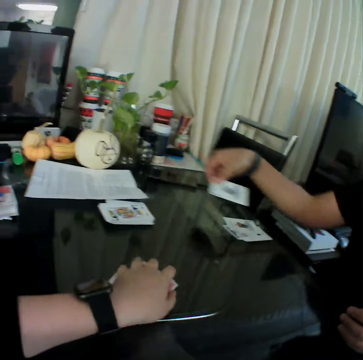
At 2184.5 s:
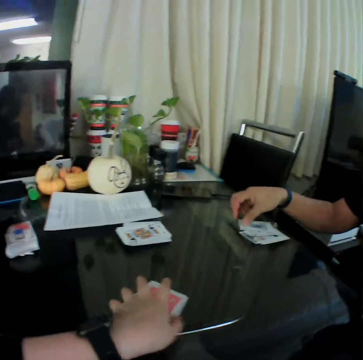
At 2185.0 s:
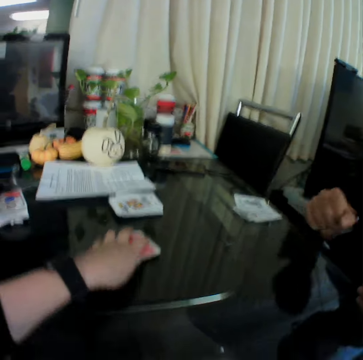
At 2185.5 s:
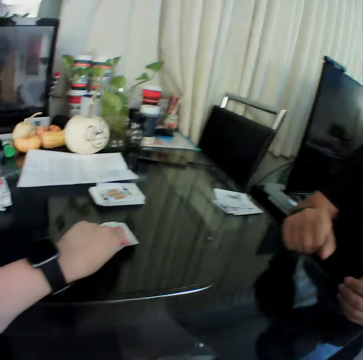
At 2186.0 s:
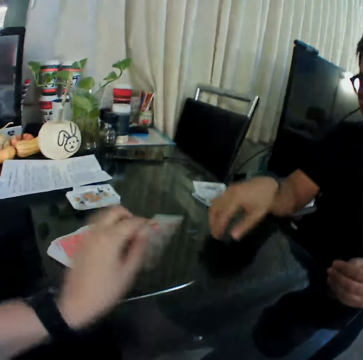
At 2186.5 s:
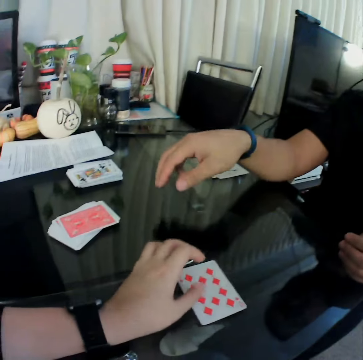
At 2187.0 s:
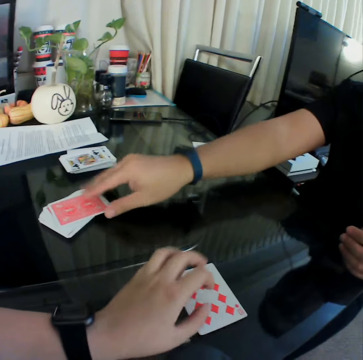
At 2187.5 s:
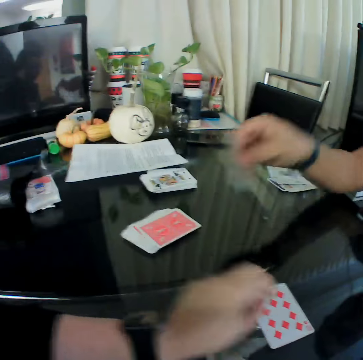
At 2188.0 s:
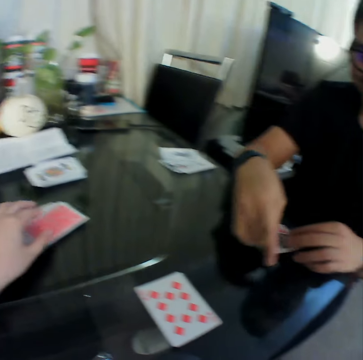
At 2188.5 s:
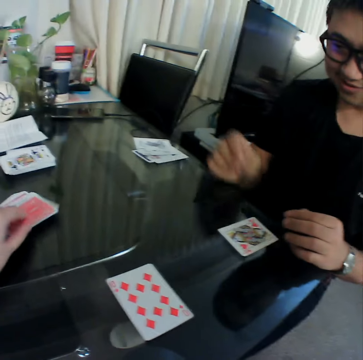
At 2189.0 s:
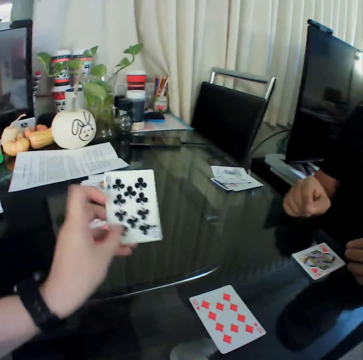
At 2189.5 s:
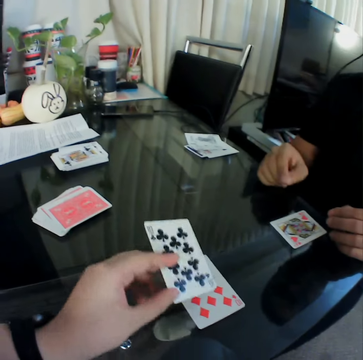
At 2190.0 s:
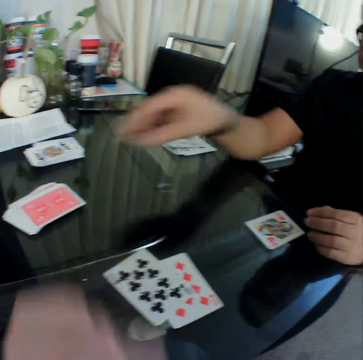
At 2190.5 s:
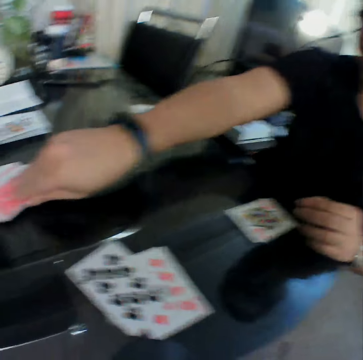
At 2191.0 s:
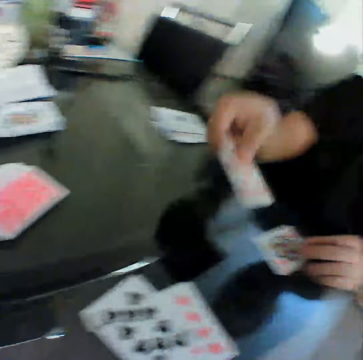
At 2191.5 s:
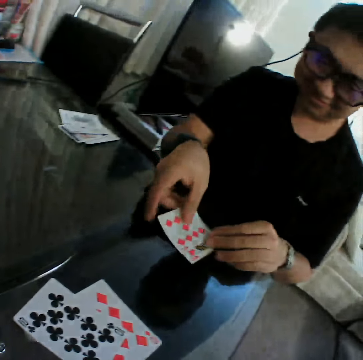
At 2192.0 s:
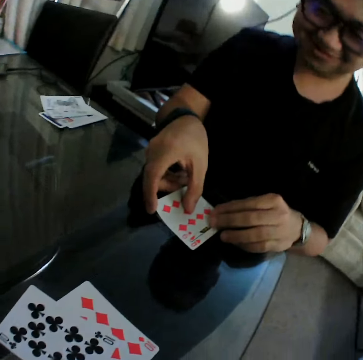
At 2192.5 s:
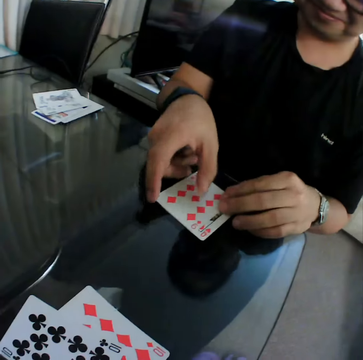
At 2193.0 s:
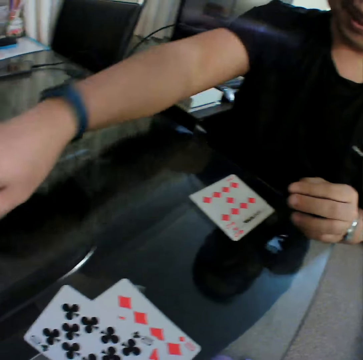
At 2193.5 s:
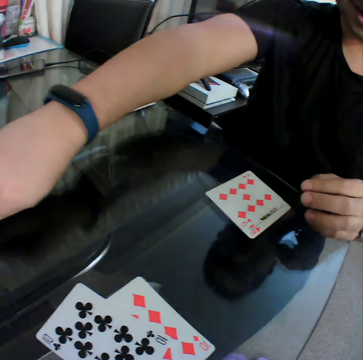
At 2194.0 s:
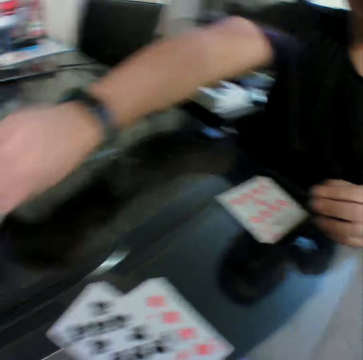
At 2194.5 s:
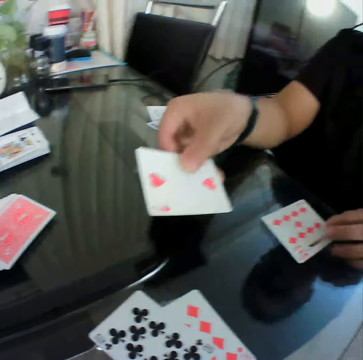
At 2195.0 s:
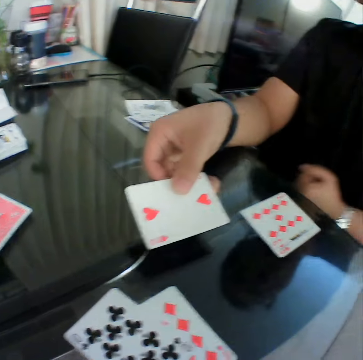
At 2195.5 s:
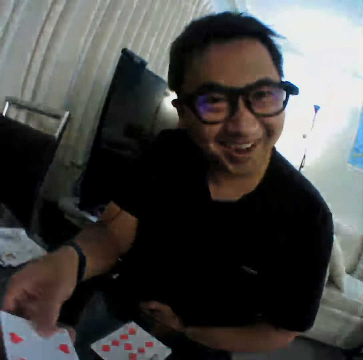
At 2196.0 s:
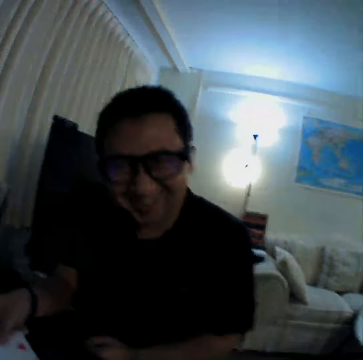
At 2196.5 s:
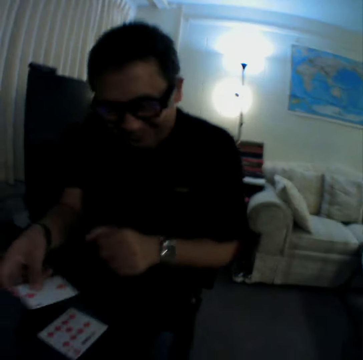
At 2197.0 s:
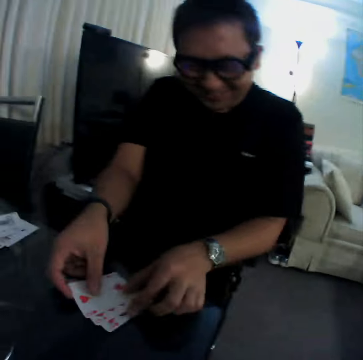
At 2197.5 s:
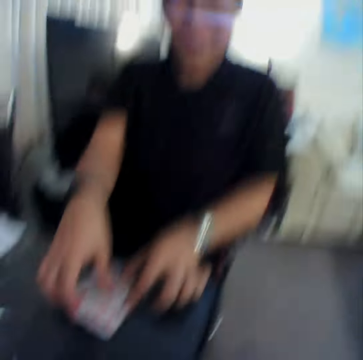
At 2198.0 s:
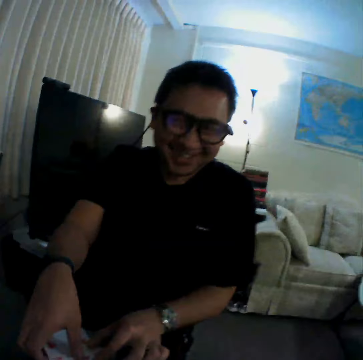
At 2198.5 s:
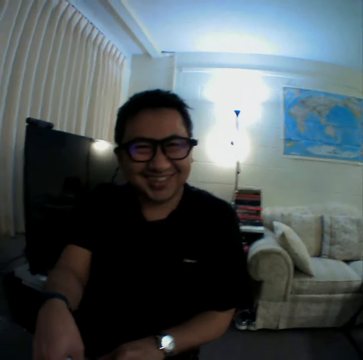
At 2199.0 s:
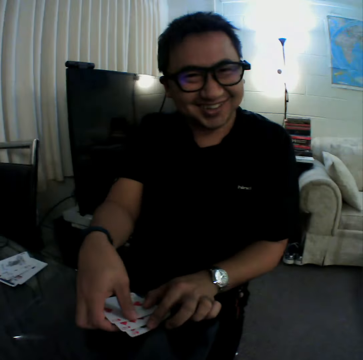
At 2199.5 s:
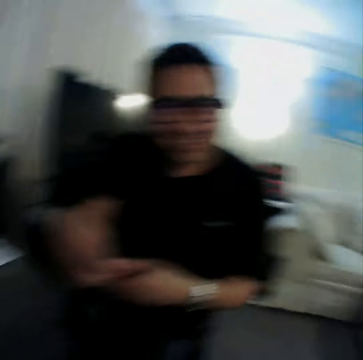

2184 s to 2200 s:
A man picks up a card from the table with his right hand. The camera wearer collects the card. The man places the card in his right hand on the table. The camera wearer moves the deck of cards on the table with his left hand. He picks up a card from the deck of cards on the table with his left hand. He places the card in his left hand on the table. The man picks up a card from a deck of cards on the table with his right hand and places the card in his right hand on the table. The camera wearer picks up a card from the deck of cards on the table with his left hand. He checks the card. He places the card in his left hand on the table. The man picks up a card from a deck of cards on the table with his right hand and places the card in his right hand on the table. The man picks up a card, checks the card and laughs. The man places the card in his right hand on the table. The man picks up cards from the table with his hands.

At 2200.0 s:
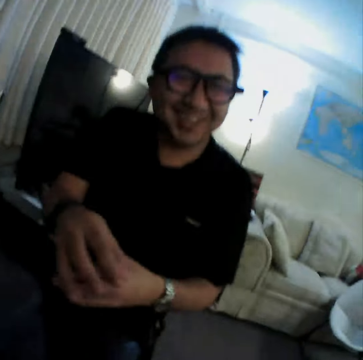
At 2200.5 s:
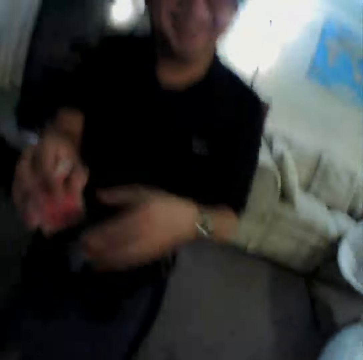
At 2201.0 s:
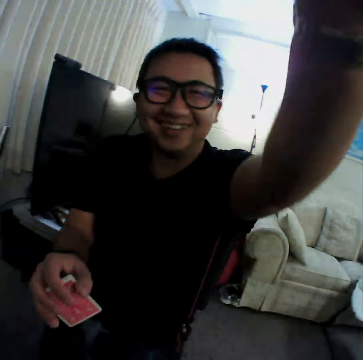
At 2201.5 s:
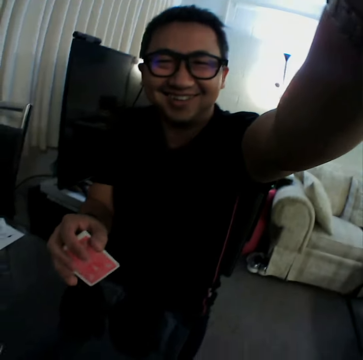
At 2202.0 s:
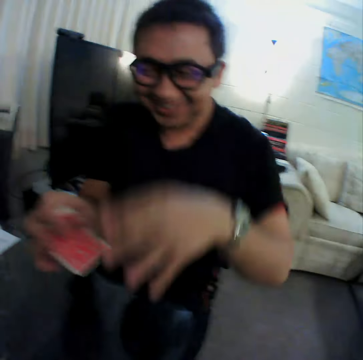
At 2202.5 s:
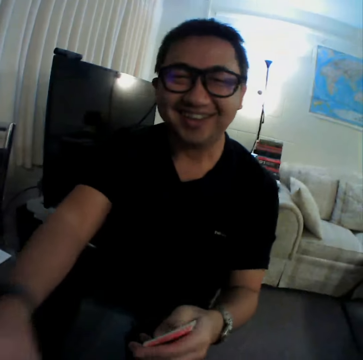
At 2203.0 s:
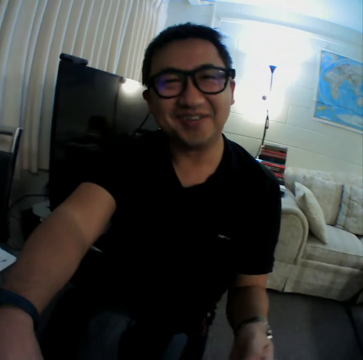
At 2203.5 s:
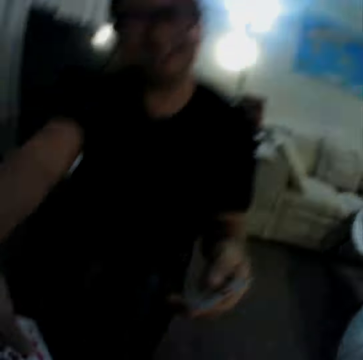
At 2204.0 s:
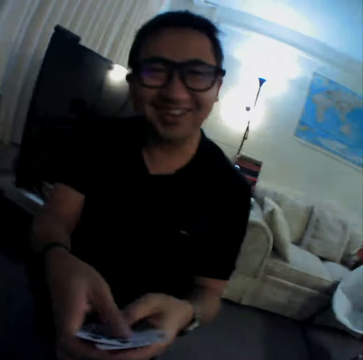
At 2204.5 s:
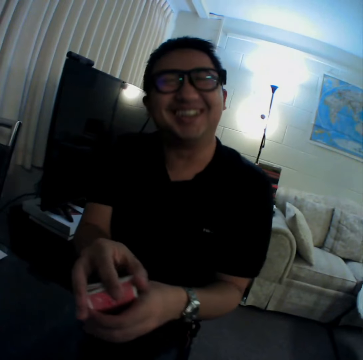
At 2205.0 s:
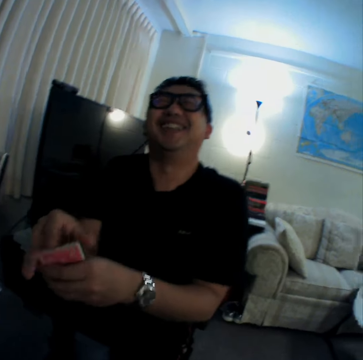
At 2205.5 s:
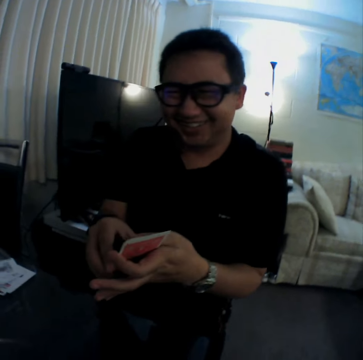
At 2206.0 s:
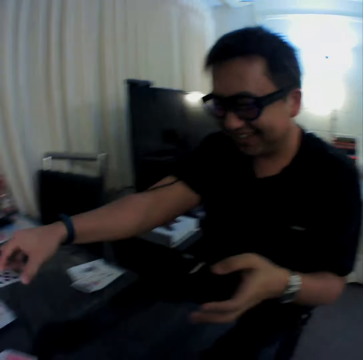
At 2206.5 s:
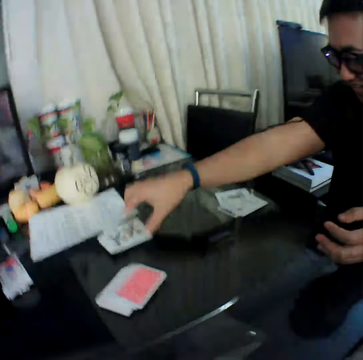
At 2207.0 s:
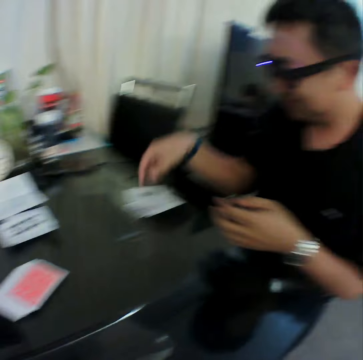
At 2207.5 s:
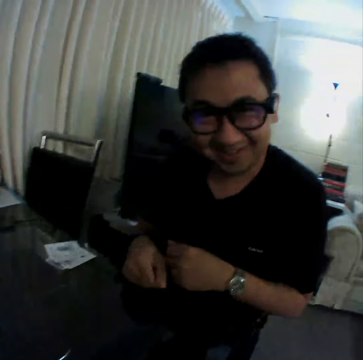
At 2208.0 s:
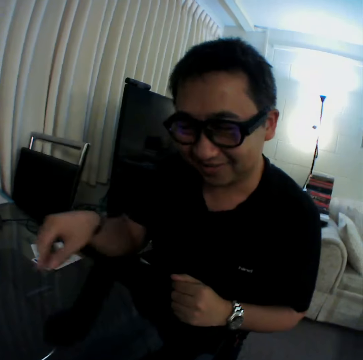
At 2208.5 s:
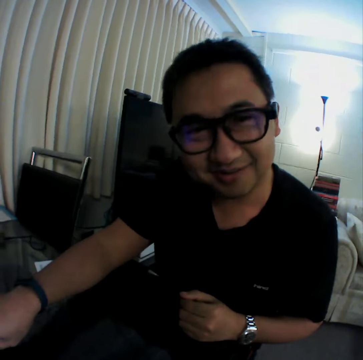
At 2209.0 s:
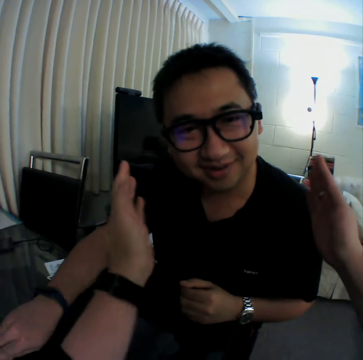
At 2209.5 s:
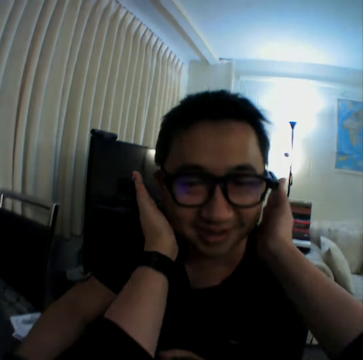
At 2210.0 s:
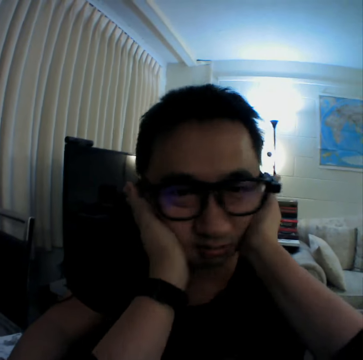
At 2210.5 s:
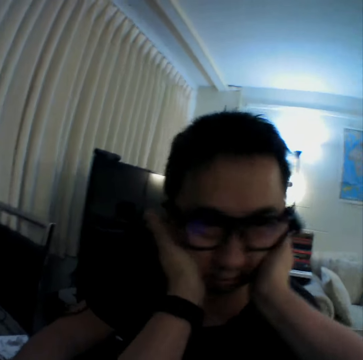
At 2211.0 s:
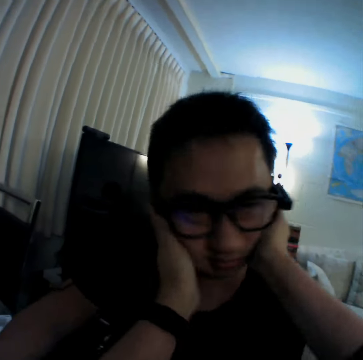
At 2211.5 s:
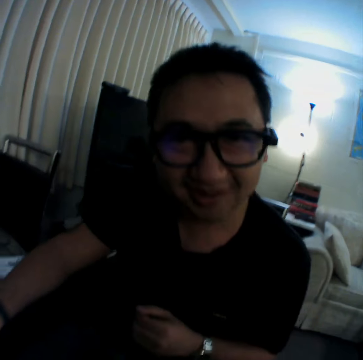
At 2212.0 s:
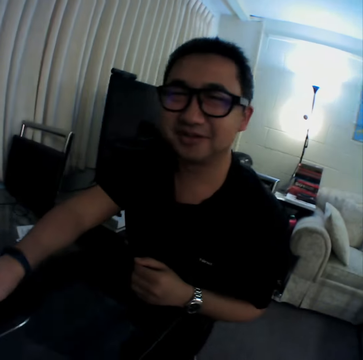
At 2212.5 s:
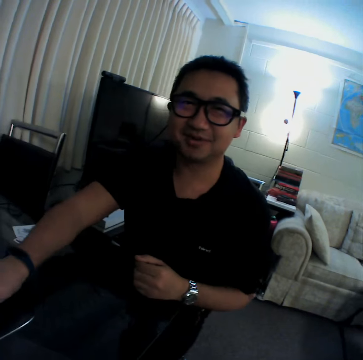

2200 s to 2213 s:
A man holds a card with both hands. The man pulls his hand off the card. The man touches the camera wearer's head with his left hand. The man lifts his hand, holds something, and pulls his hand off something. The man passes the card in his left hand to his right hand. The man holds the card with both hands. The man pulls his hand off the cards. The man picks up the cards. The man holds the cards with both hands. The man holds the card with both hands. The man laughs. The man holds the card with both hands. The man places the card in his right hand on the table. The man gestures with his hands. The man looks at the camera wearer. The camera wearer touches the man's cheeks with his hands. He holds the man's face, twists the man's face, and pulls his hand off the man's face.

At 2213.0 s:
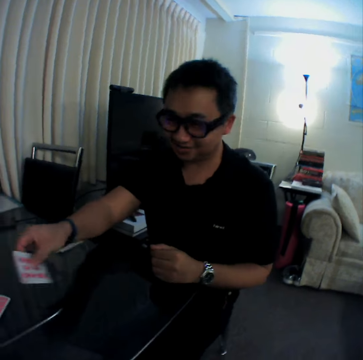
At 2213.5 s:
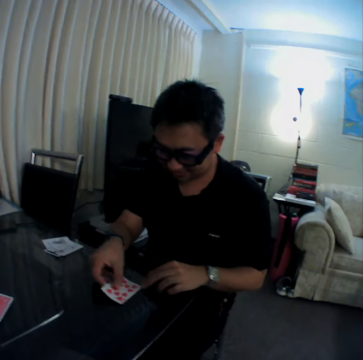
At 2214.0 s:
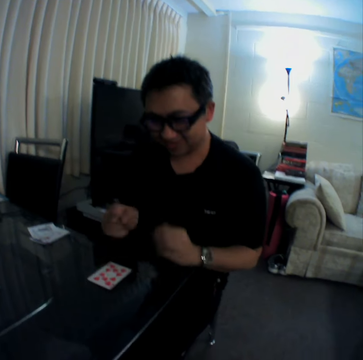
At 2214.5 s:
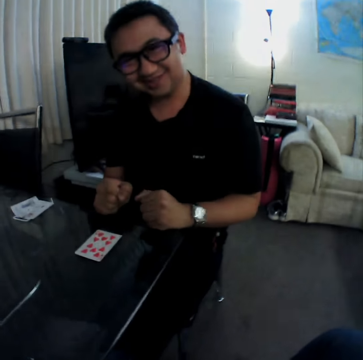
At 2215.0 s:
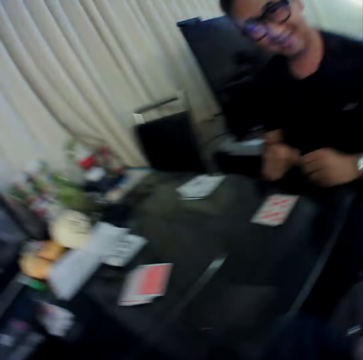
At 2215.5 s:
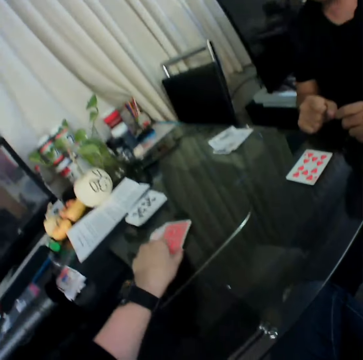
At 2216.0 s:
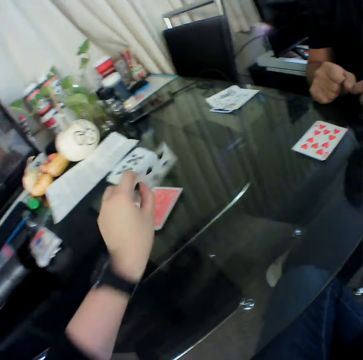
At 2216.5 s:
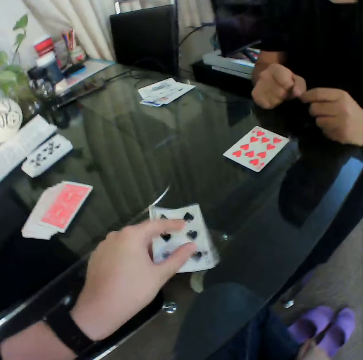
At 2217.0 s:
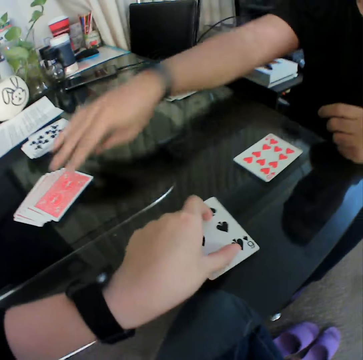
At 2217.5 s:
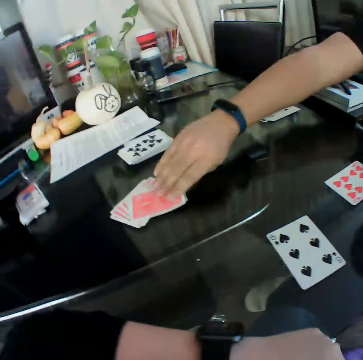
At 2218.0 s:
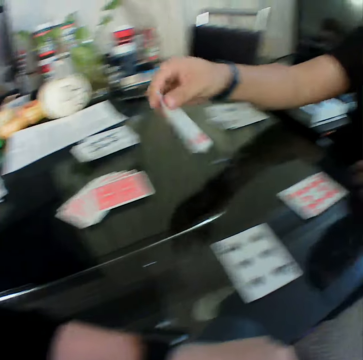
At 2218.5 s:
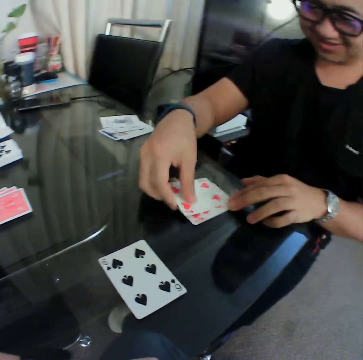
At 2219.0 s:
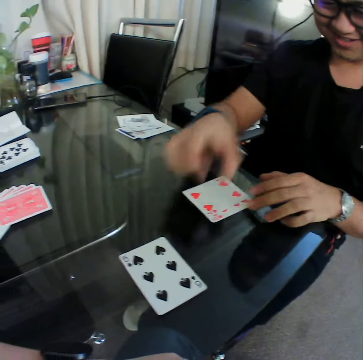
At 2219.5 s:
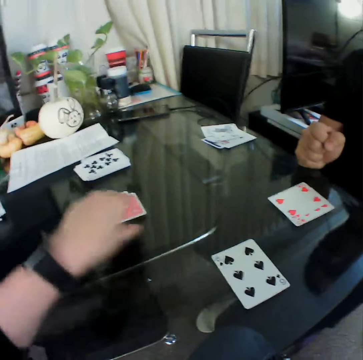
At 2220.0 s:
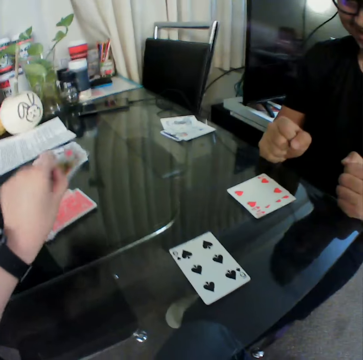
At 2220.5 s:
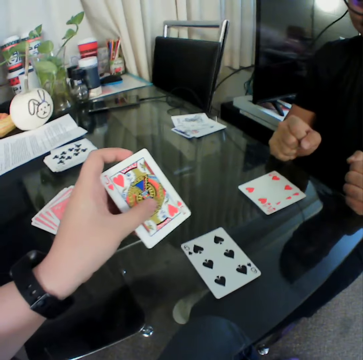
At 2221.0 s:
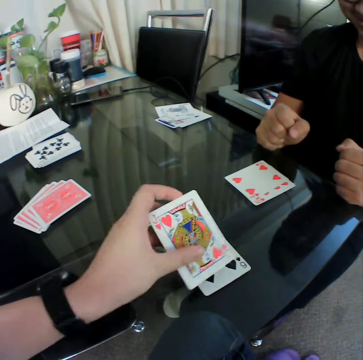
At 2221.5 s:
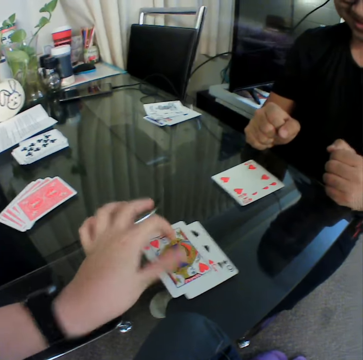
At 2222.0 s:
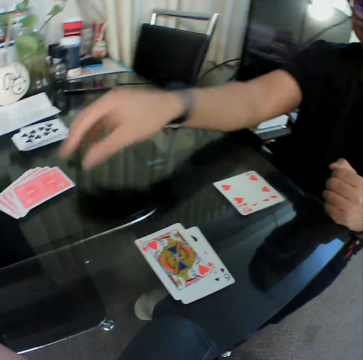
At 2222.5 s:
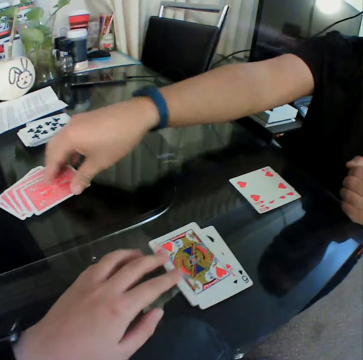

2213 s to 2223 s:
A man picks up a card. The man places the card in his right hand on the table. The man supports his hands on the table. The camera wearer picks a card from the deck of cards on the table with his left hand. He checks the card. He places the card in his left hand on the table. He drags the card on the table. The man picks a card from the deck of cards on the table with his right hand. The man places the card in his right hand on the table. The camera wearer picks a card from the deck of cards on the table with his left hand. He checks the card. He places the card in his left hand on the table. The man picks a card from the deck of cards on the table with his right hand.
